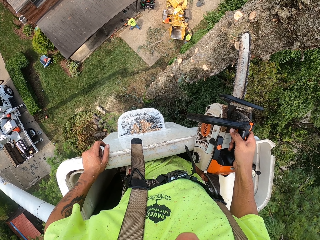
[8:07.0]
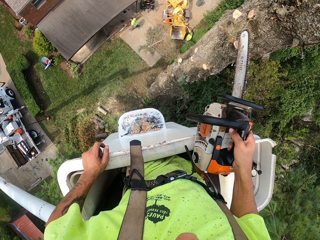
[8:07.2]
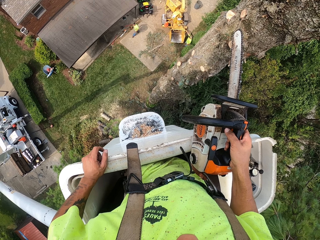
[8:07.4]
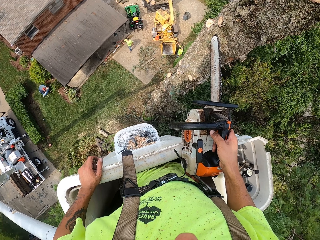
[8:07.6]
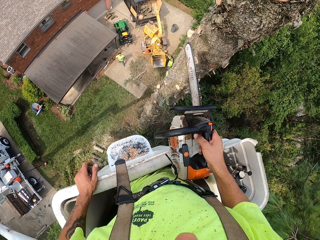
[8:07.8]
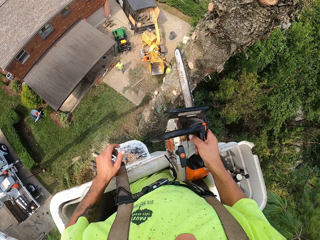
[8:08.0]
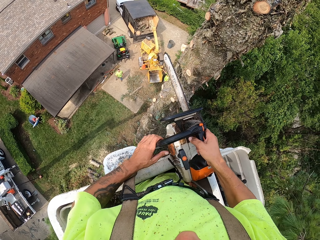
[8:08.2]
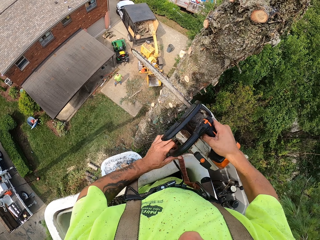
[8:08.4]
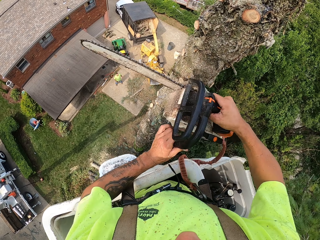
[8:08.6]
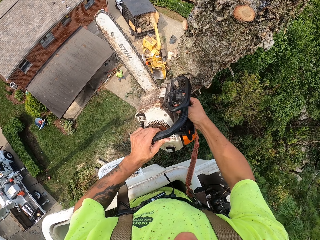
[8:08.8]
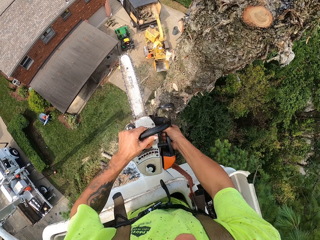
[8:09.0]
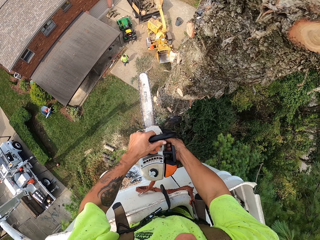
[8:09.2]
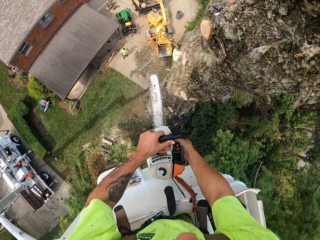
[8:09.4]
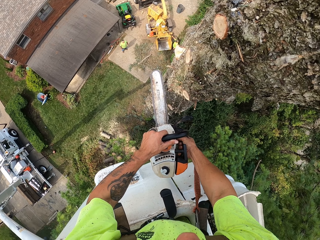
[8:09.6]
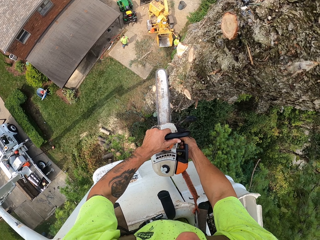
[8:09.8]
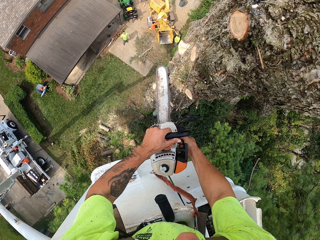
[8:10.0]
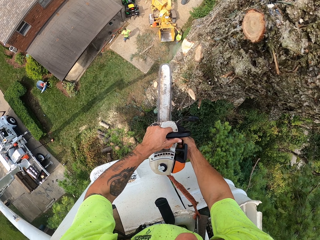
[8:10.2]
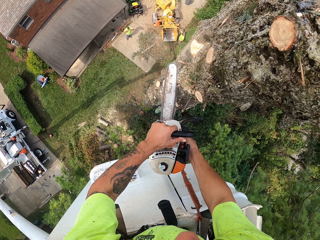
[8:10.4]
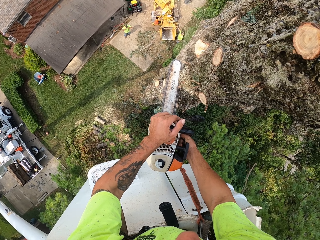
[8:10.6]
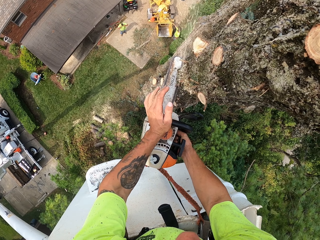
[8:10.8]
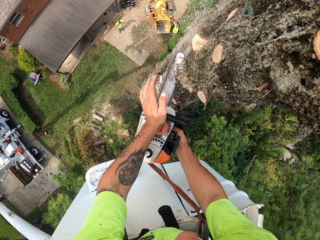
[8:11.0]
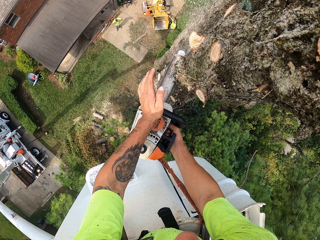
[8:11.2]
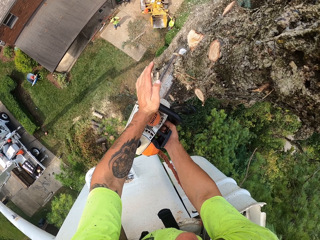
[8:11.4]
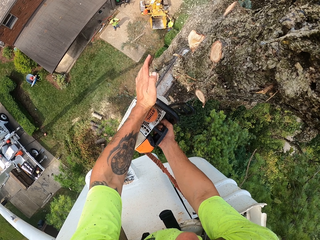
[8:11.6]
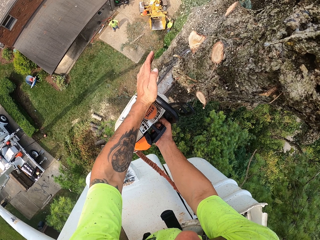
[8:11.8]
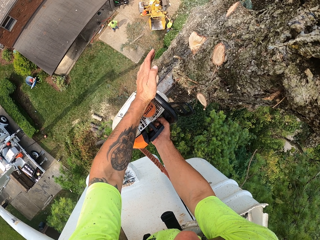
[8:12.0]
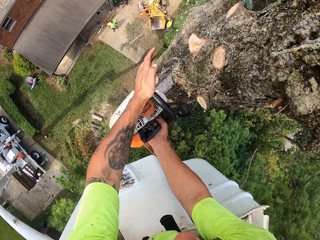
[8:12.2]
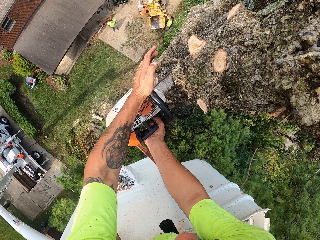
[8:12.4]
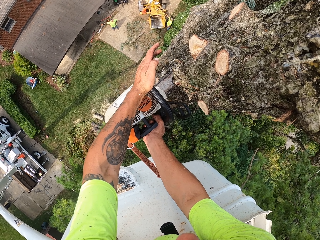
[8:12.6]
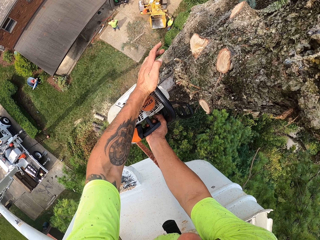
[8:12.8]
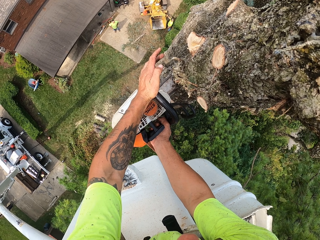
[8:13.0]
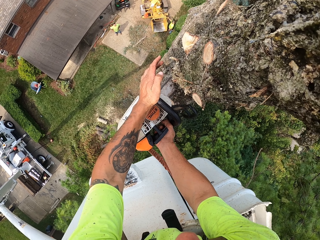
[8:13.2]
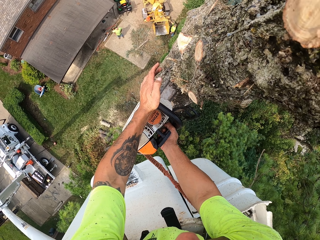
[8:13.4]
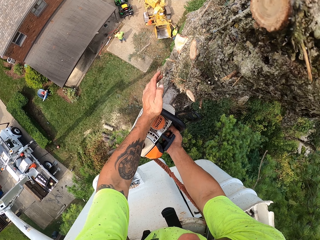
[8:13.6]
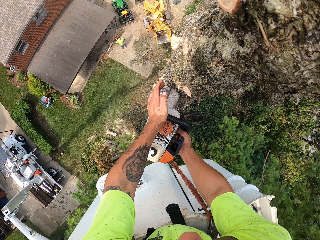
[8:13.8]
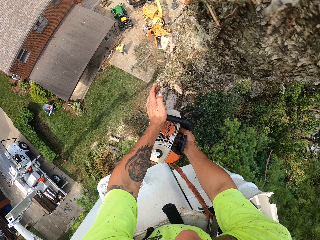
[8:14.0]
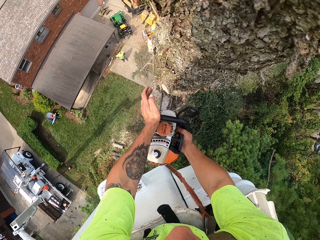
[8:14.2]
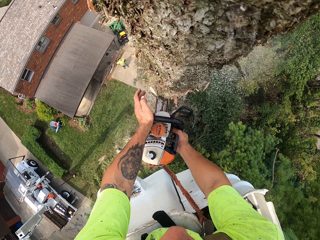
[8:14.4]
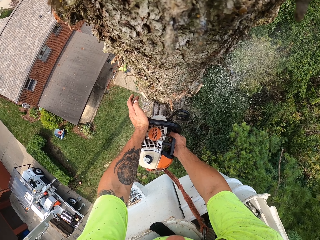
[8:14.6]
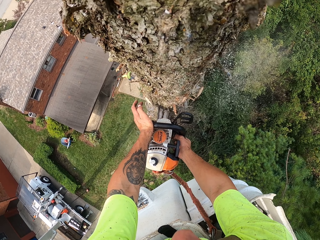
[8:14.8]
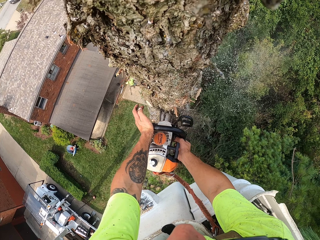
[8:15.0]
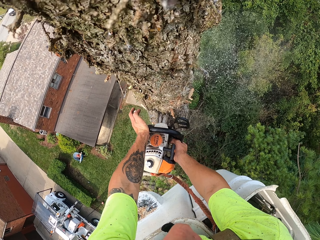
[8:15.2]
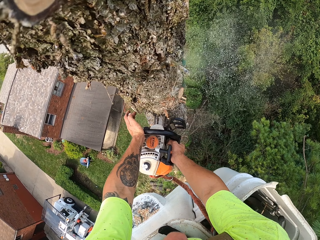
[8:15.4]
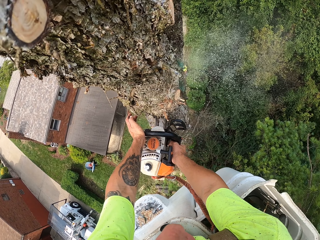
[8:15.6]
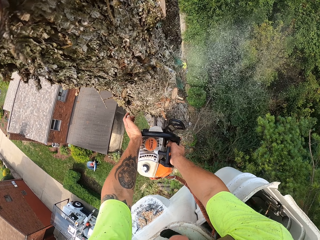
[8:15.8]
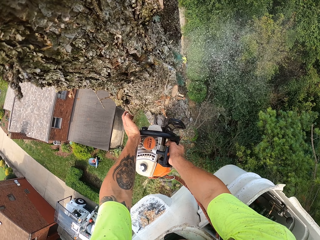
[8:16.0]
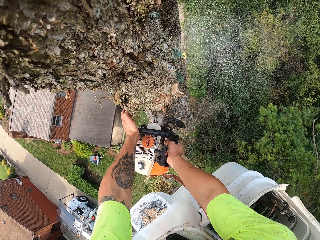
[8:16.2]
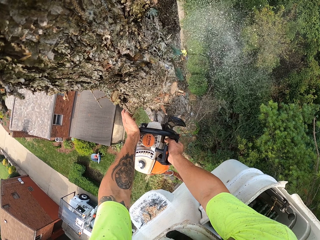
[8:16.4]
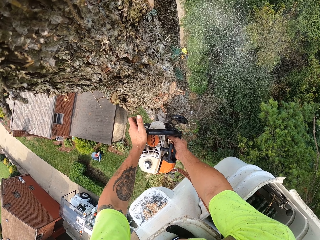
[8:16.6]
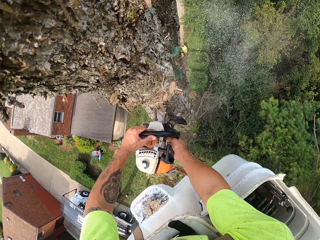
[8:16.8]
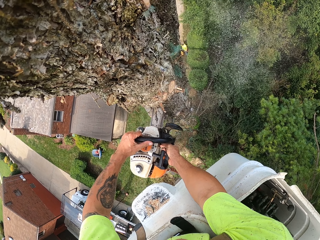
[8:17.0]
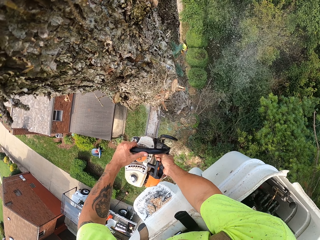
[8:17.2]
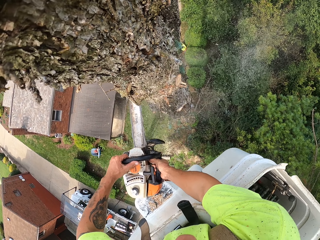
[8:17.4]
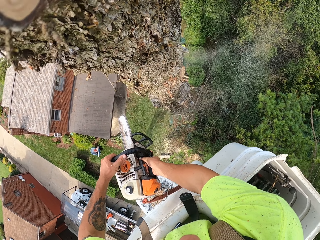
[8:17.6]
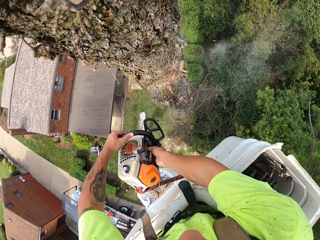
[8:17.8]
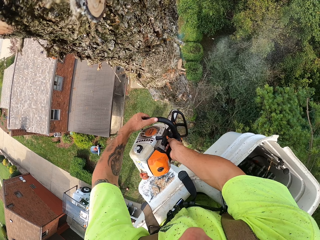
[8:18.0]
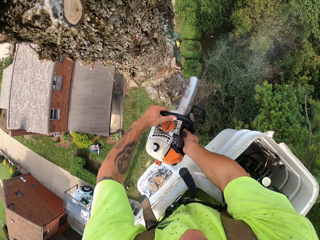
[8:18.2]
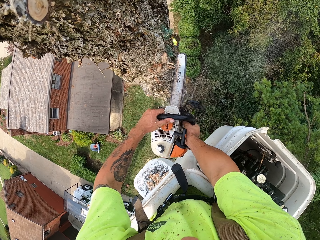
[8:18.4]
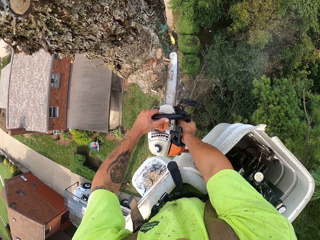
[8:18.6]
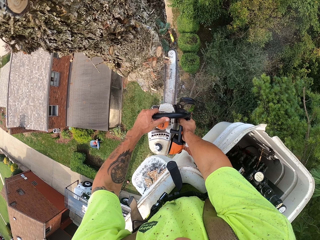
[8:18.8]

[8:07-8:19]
The camera wearer holds the chainsaw with both hands. They turn the power saw. They cut into the tree trunk with the chainsaw in both hands.

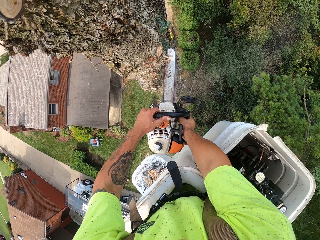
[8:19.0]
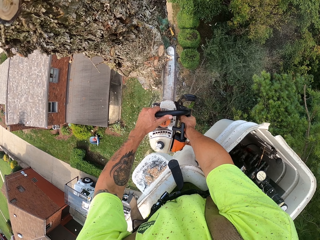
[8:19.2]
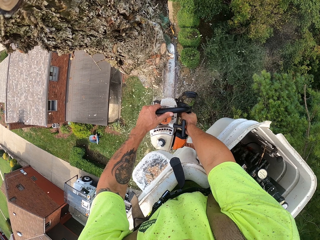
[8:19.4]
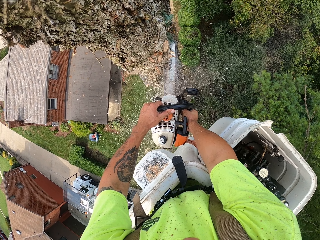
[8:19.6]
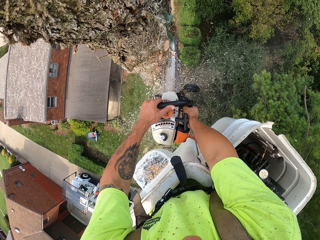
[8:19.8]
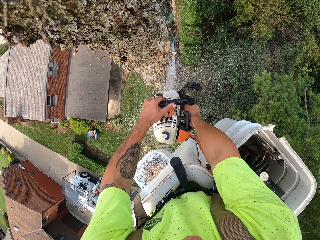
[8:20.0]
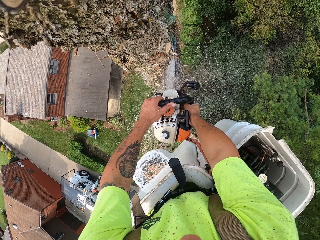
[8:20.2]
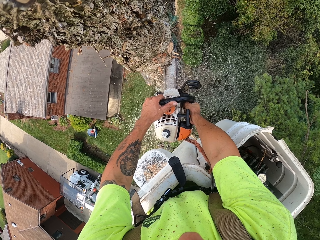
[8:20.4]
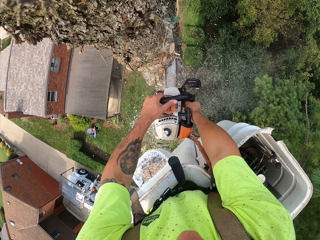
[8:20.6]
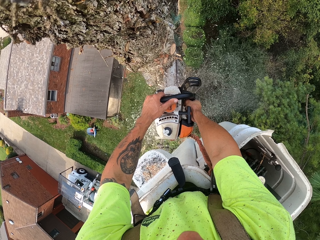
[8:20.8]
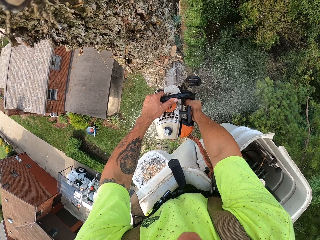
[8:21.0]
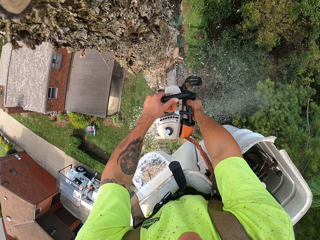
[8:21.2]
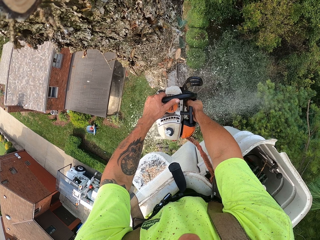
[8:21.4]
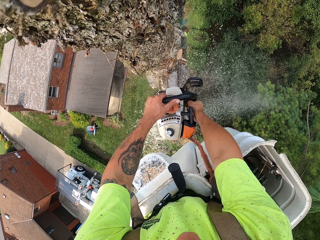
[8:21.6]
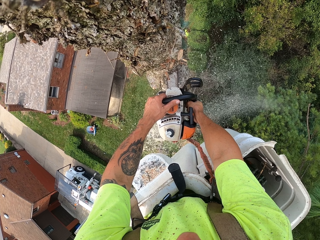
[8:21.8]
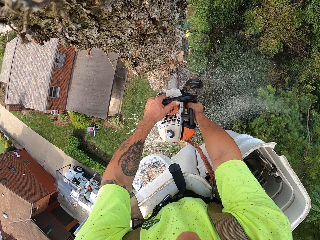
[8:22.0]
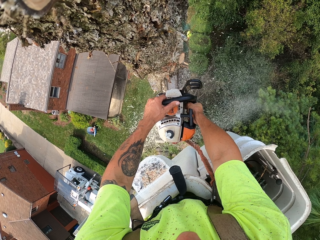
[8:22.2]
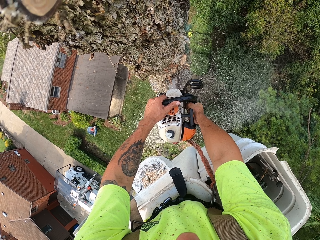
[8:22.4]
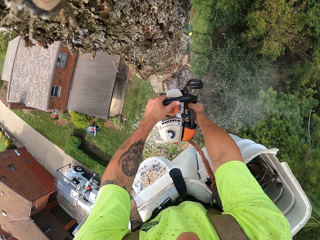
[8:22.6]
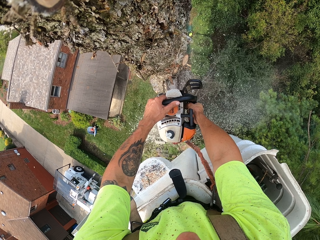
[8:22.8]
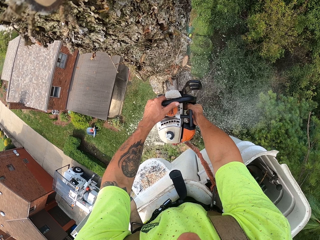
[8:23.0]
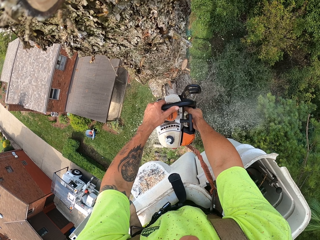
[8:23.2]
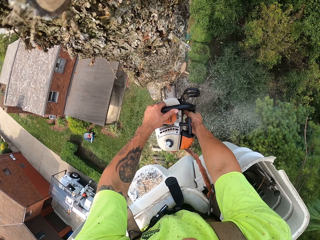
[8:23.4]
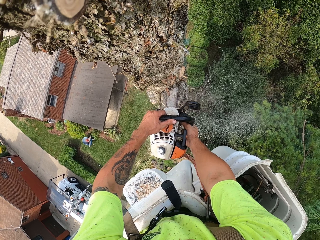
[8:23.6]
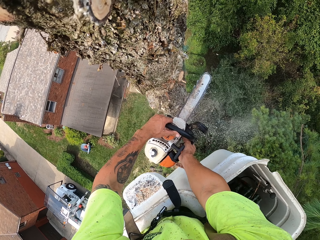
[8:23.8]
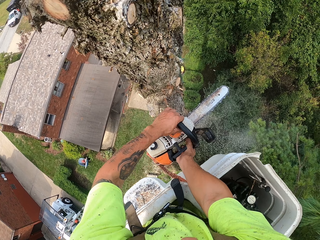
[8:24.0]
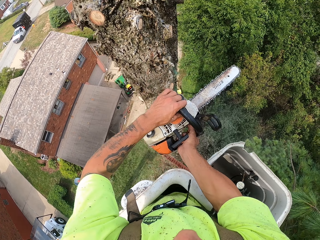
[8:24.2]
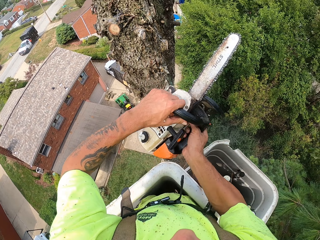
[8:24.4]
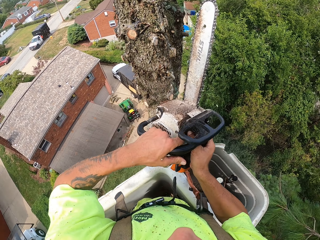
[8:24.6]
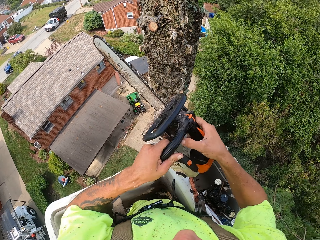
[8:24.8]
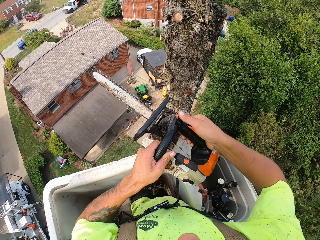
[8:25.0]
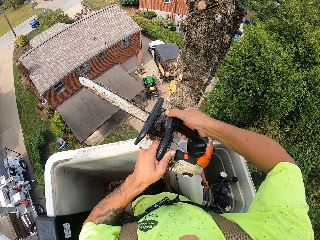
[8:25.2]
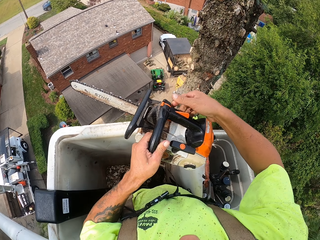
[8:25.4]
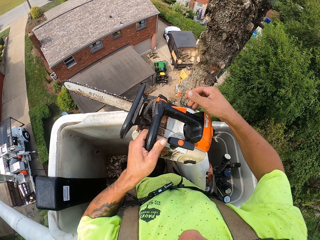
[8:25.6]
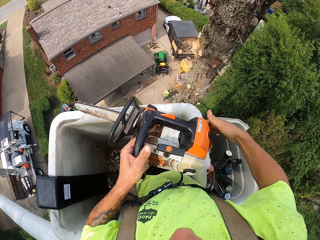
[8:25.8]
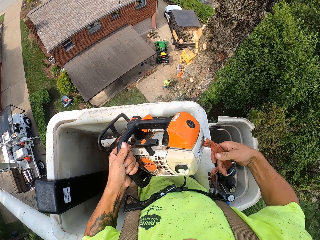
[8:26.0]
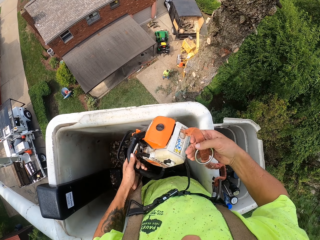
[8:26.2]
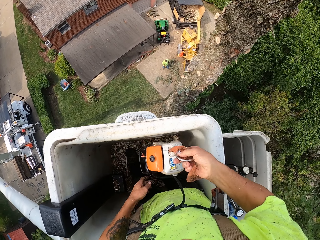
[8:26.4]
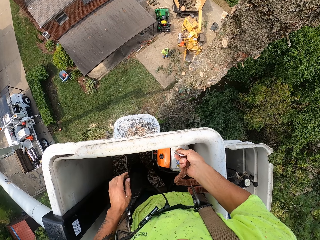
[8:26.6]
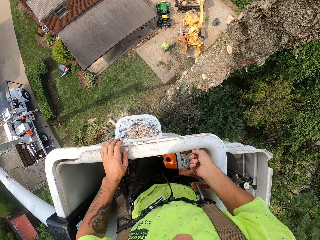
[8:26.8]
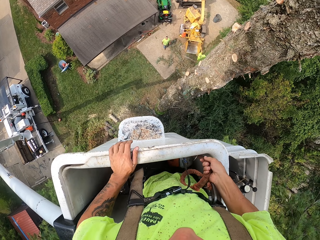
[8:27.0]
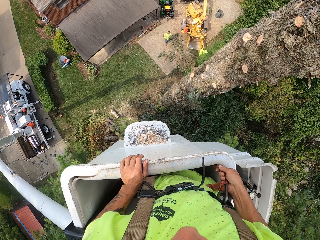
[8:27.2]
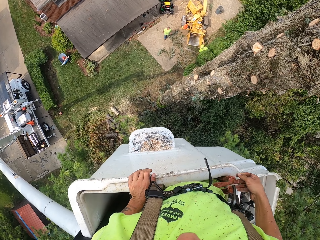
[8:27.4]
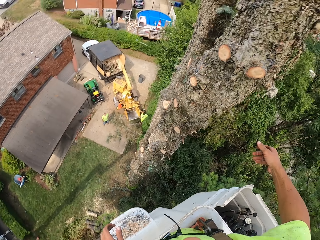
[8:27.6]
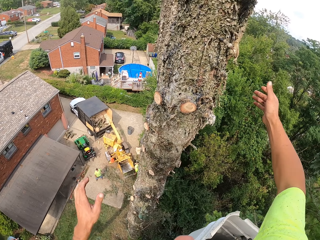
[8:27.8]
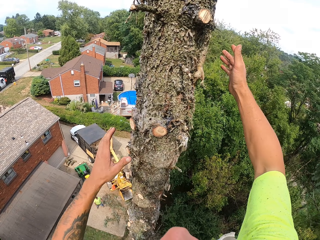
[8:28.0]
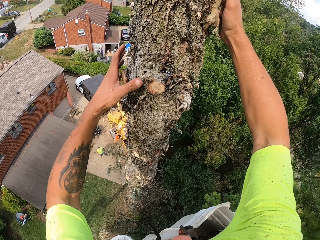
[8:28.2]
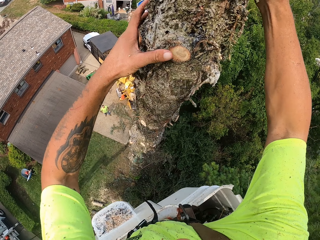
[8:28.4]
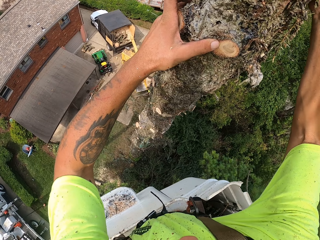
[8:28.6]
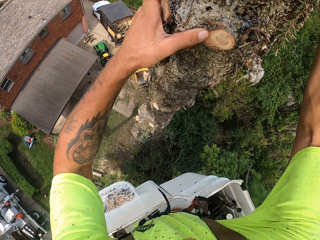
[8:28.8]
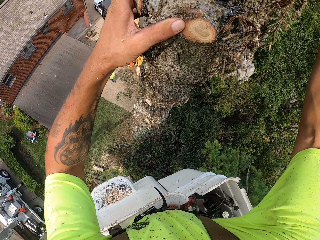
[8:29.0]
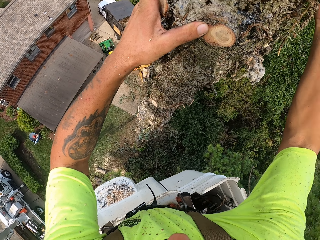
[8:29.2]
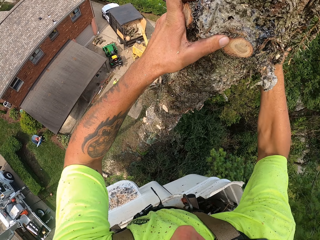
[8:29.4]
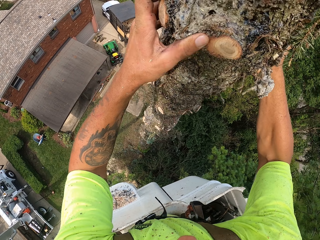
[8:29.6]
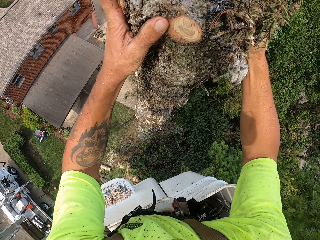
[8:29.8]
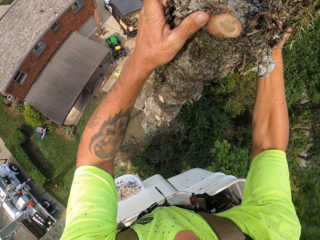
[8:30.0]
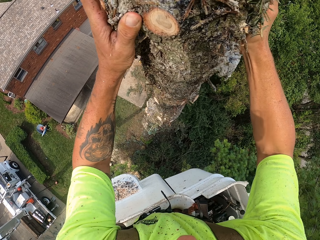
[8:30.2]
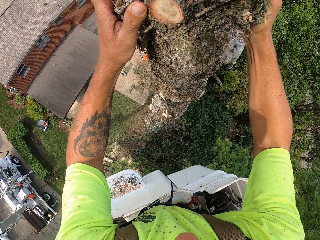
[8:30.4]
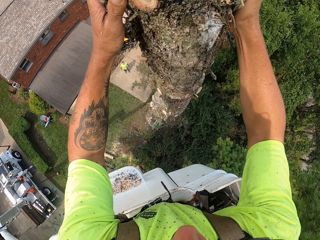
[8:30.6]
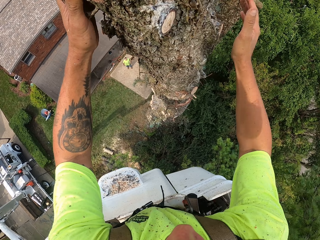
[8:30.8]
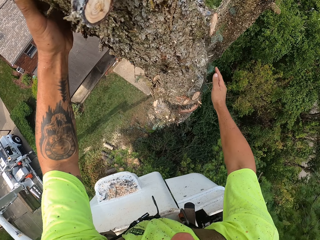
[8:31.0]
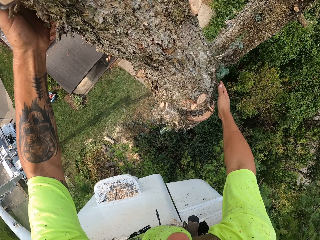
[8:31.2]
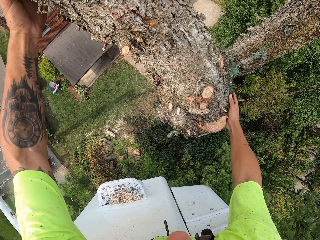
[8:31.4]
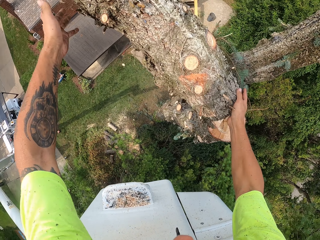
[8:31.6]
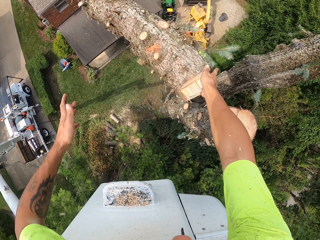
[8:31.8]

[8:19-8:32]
The camera wearer drops the chainsaw into the aerial boom lift with both hands. They push down the tree trunk with both hands. They break the tree.
